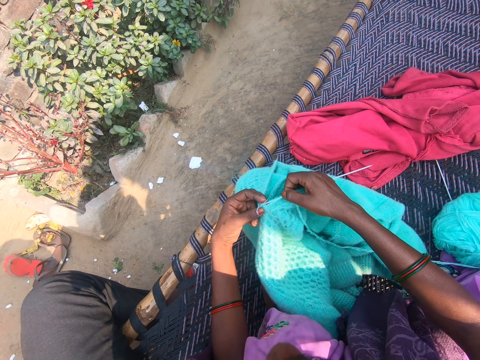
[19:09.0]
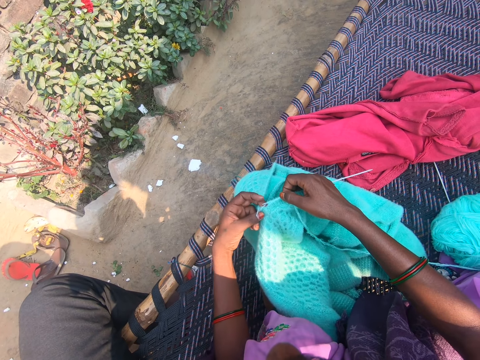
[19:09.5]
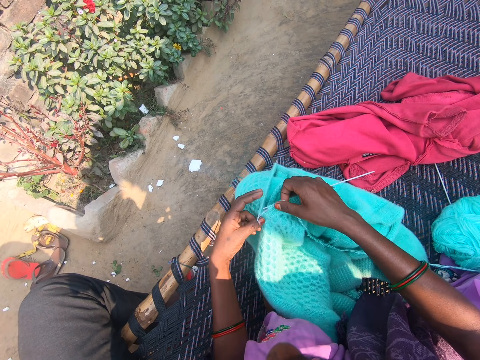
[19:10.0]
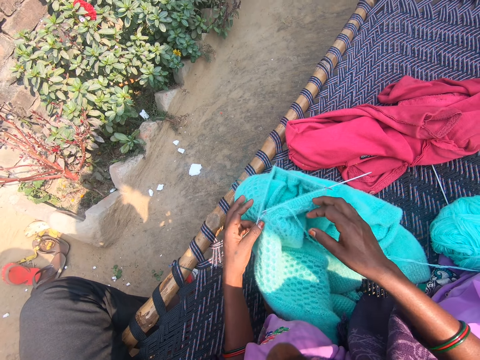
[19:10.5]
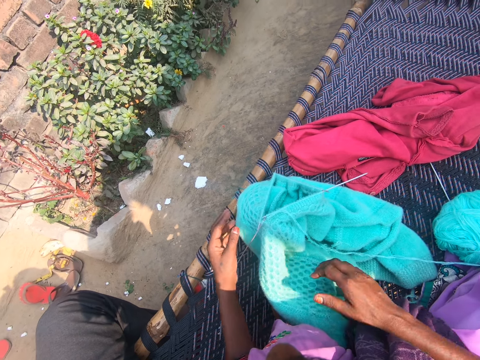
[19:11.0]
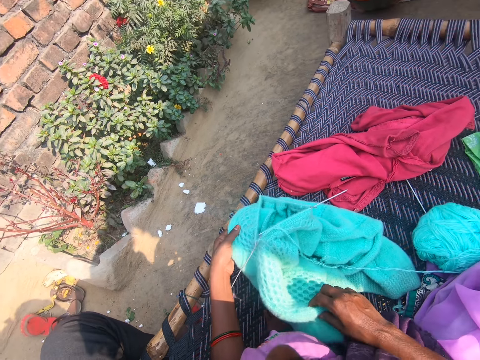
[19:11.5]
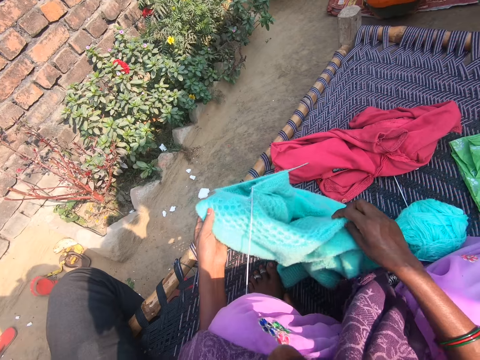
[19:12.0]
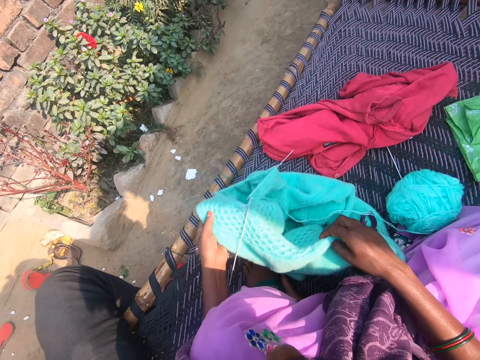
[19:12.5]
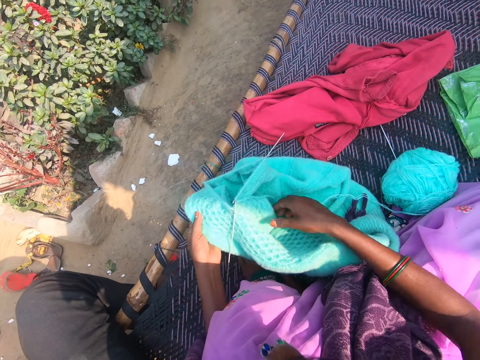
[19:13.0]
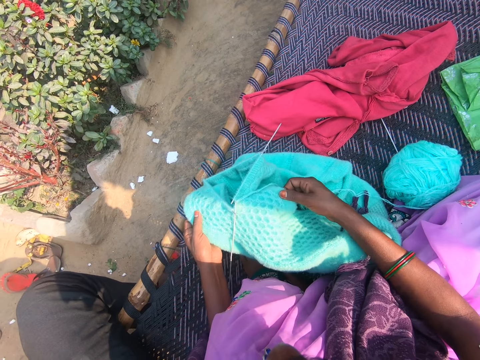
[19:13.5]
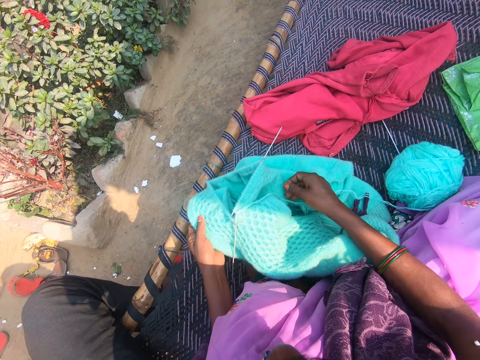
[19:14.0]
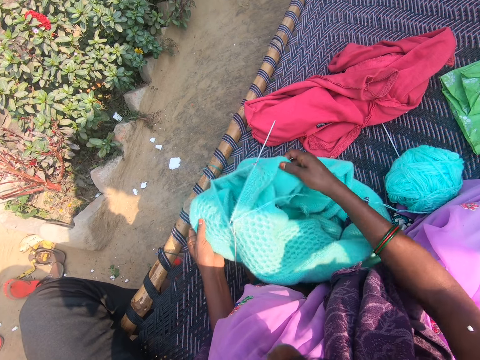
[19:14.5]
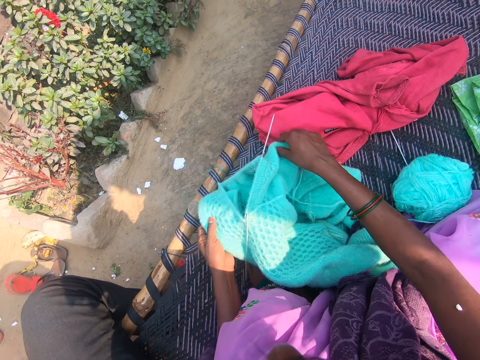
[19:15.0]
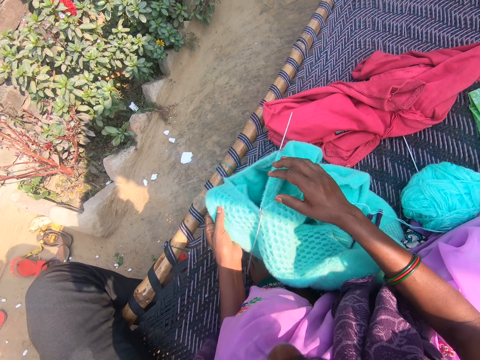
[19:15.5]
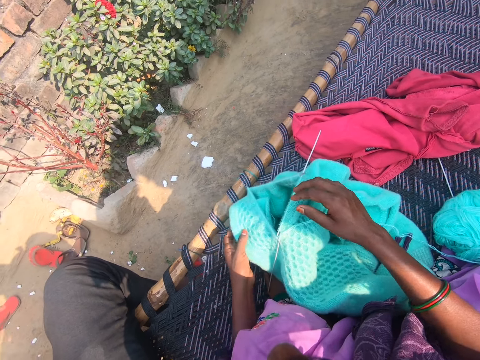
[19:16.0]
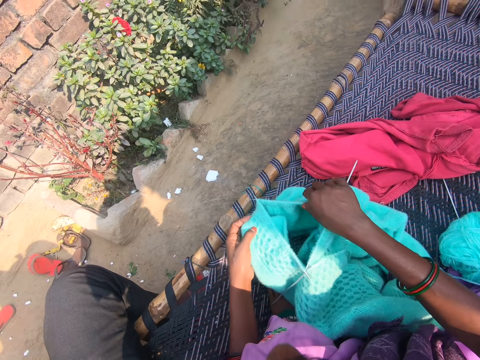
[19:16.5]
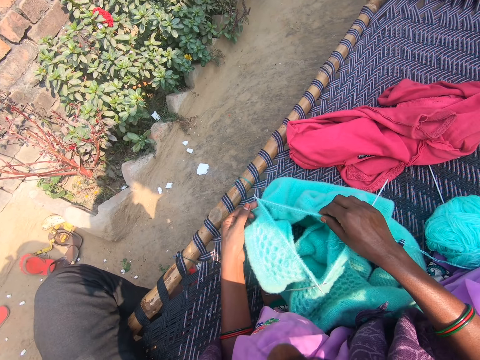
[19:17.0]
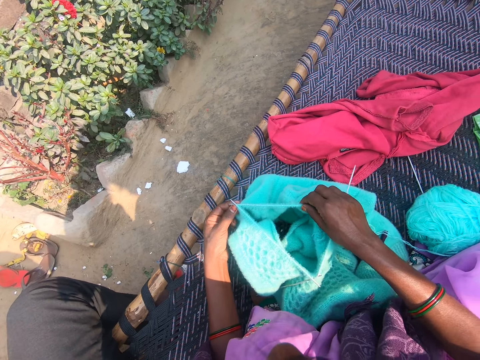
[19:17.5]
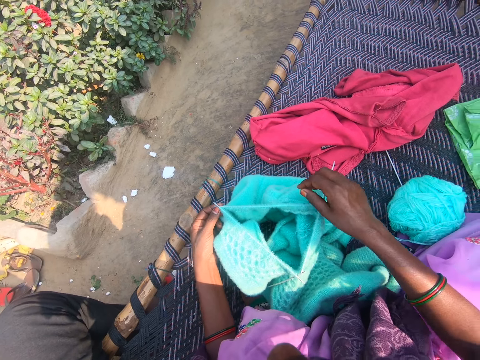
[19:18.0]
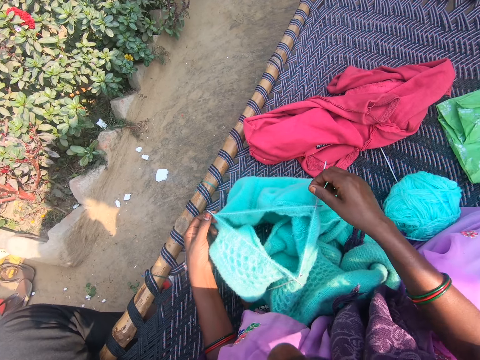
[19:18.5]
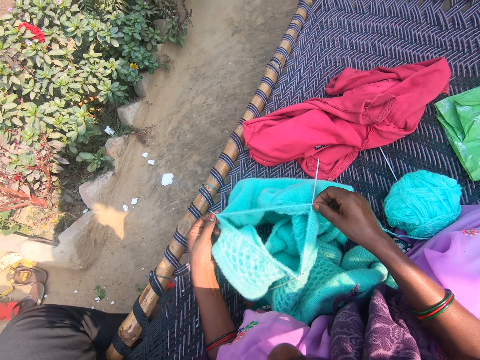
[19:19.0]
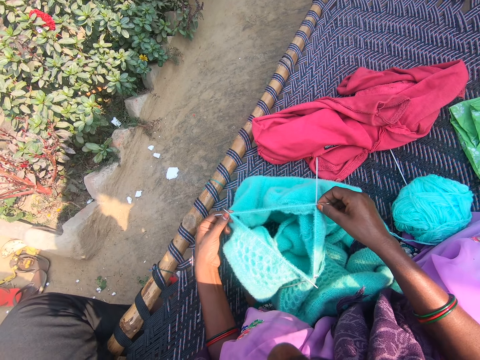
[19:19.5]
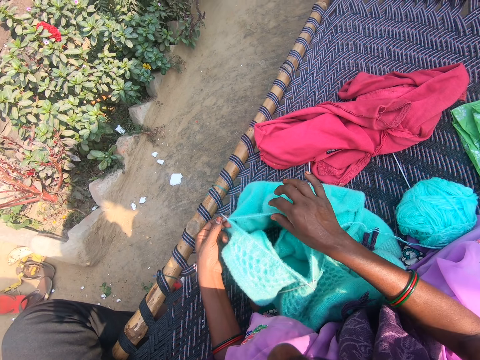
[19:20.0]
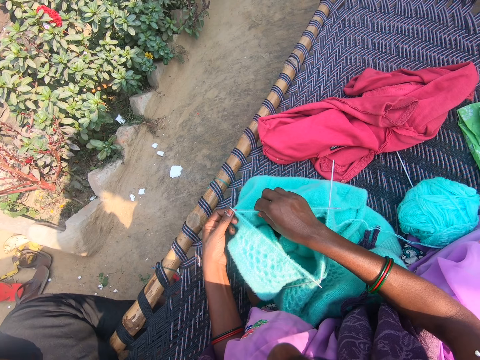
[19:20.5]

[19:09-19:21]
The camera wearer takes both hands off the sweater. They adjust the sweater with both hands. They make up the fabric.

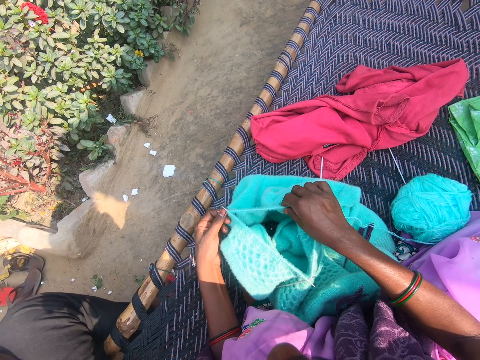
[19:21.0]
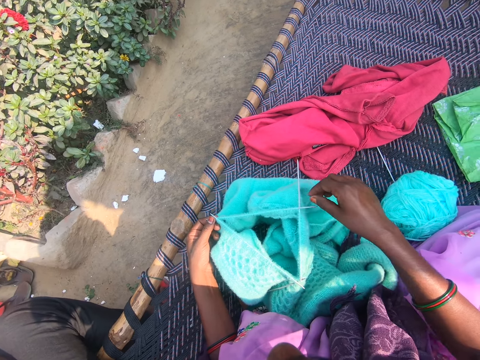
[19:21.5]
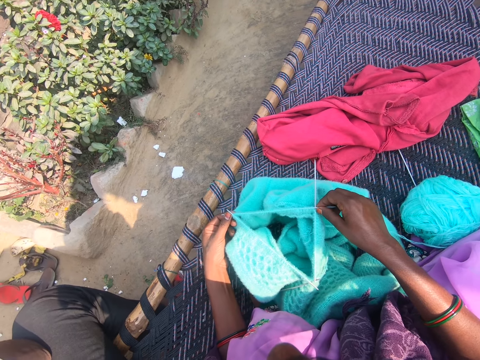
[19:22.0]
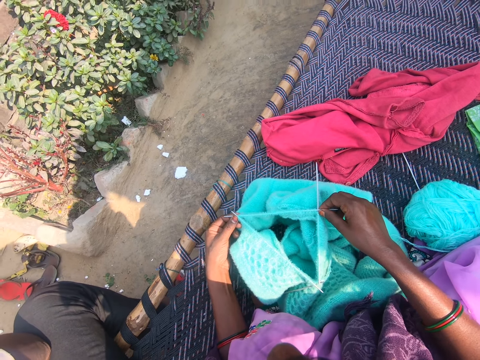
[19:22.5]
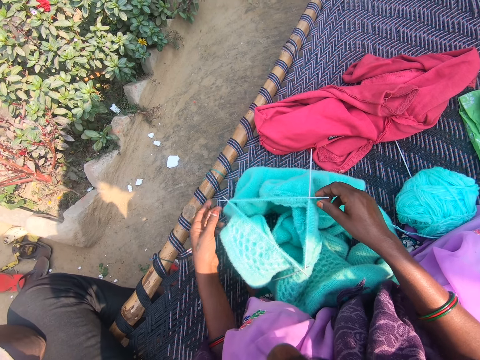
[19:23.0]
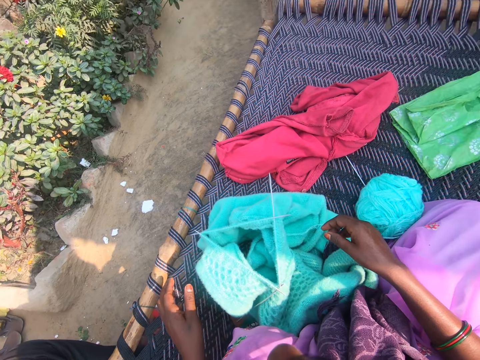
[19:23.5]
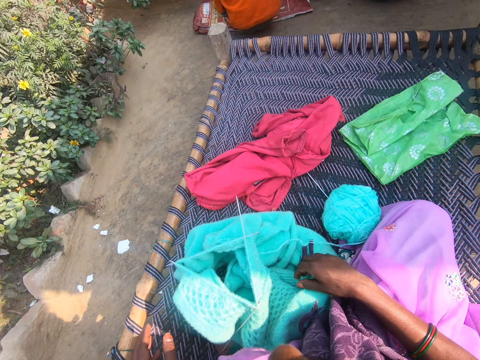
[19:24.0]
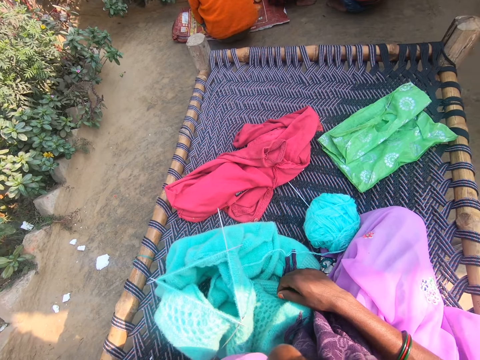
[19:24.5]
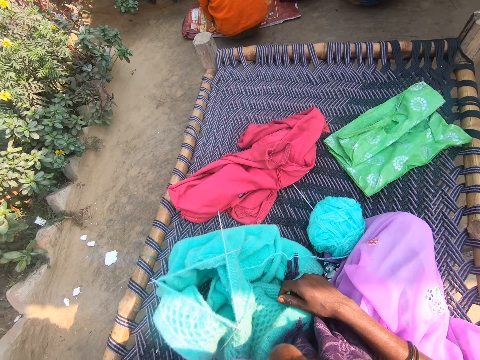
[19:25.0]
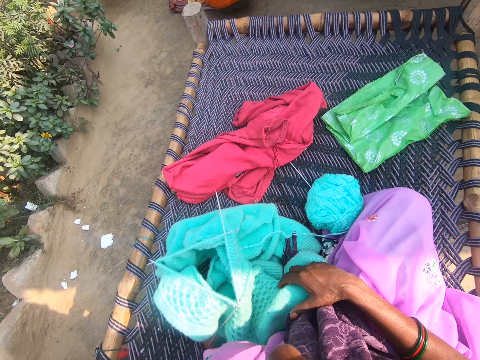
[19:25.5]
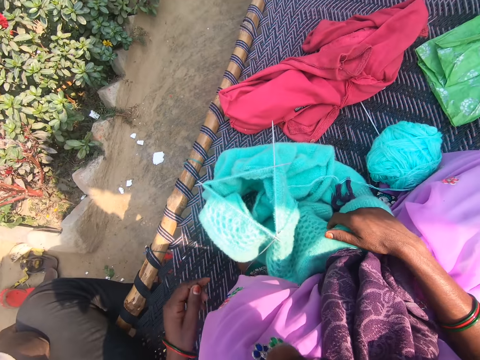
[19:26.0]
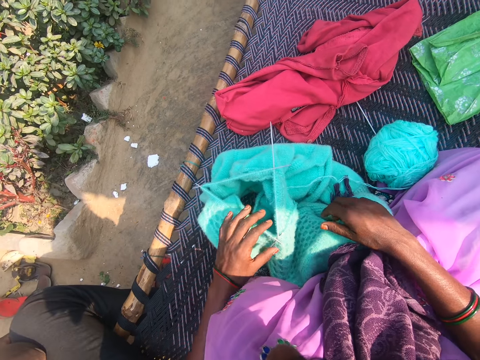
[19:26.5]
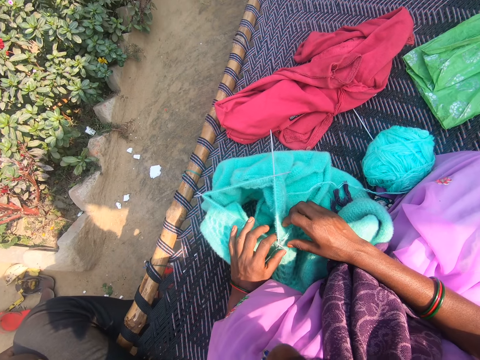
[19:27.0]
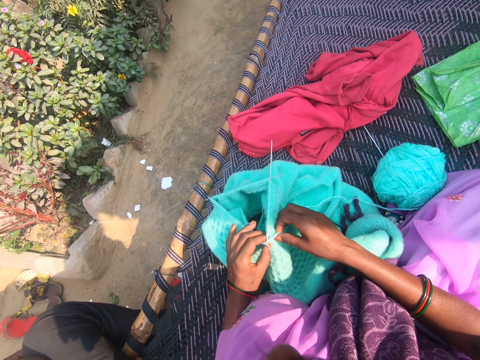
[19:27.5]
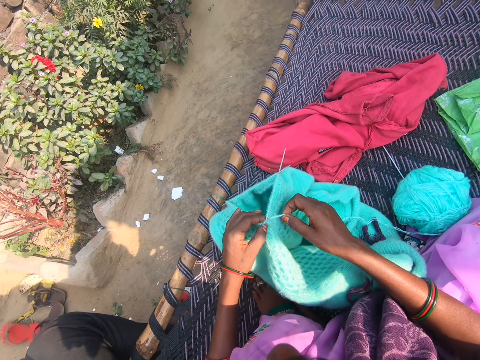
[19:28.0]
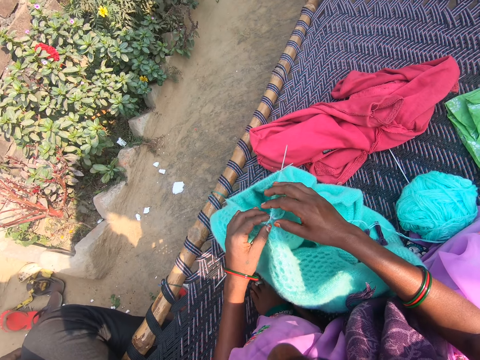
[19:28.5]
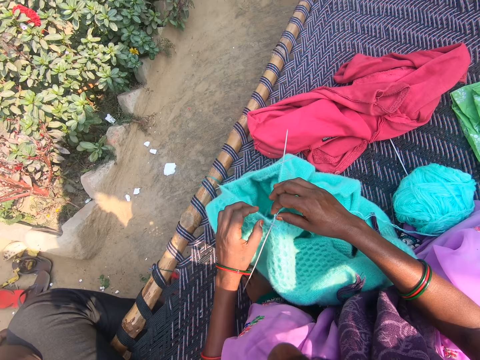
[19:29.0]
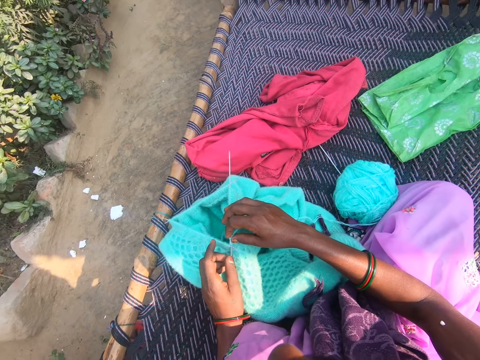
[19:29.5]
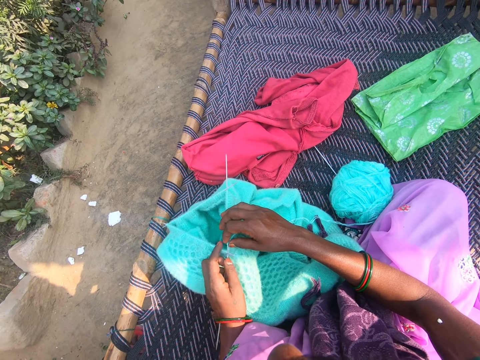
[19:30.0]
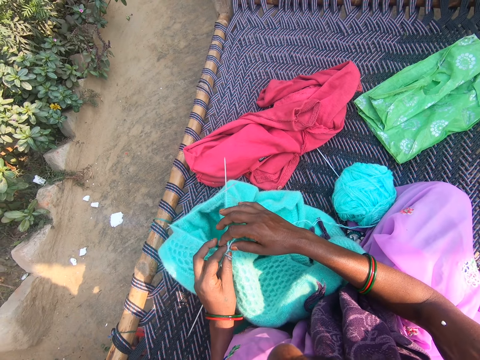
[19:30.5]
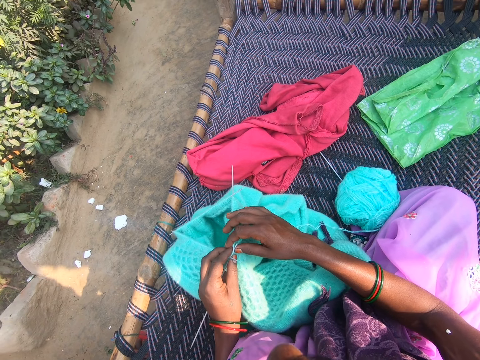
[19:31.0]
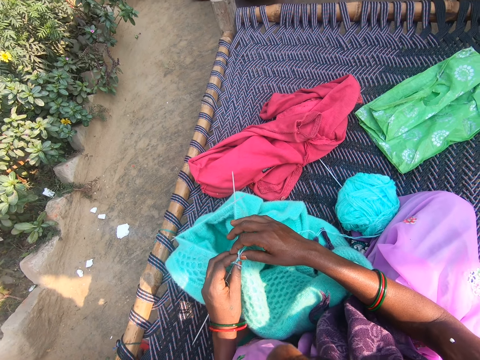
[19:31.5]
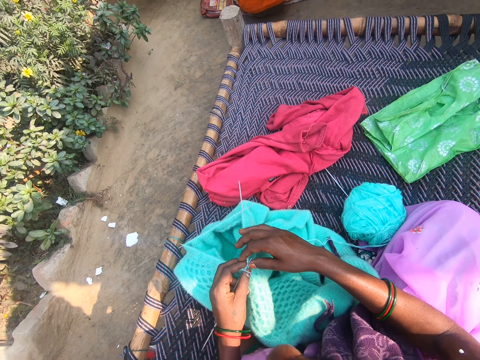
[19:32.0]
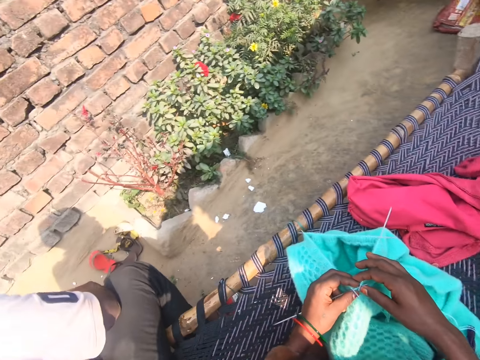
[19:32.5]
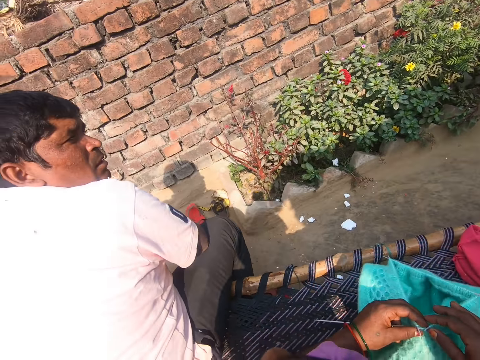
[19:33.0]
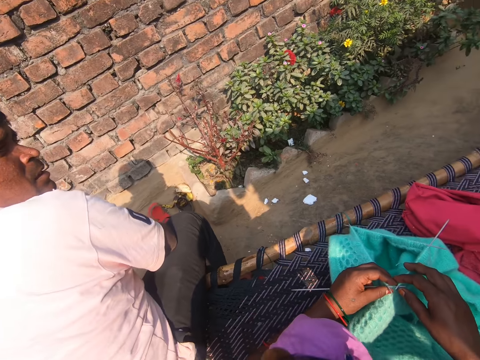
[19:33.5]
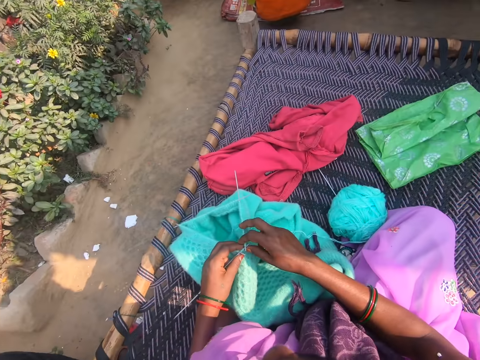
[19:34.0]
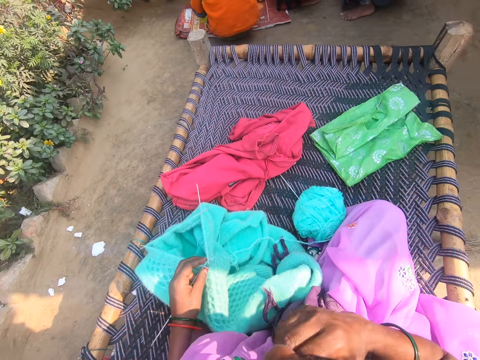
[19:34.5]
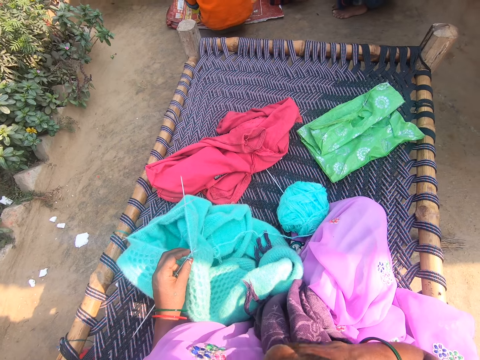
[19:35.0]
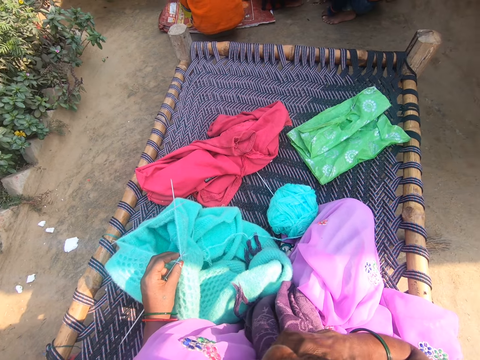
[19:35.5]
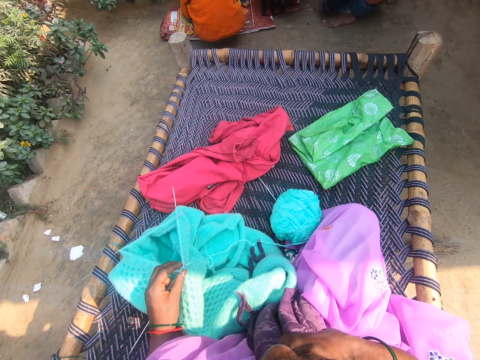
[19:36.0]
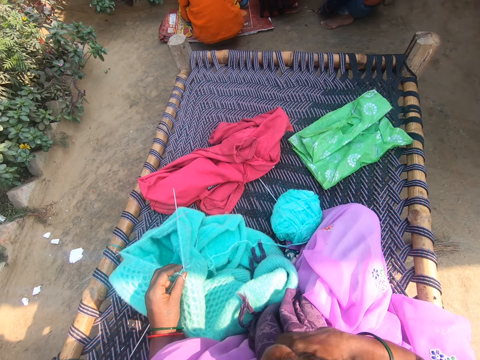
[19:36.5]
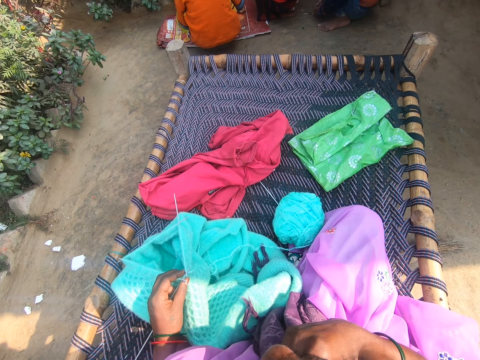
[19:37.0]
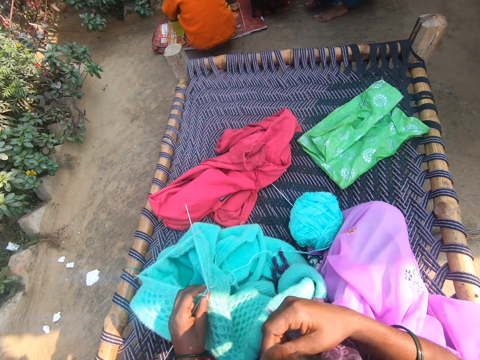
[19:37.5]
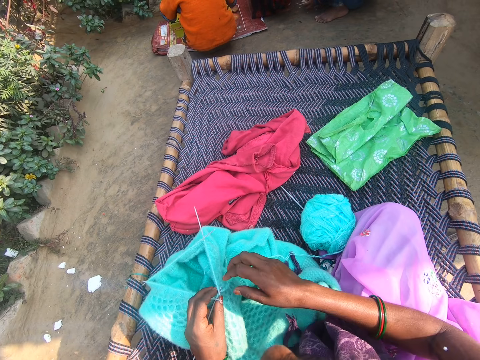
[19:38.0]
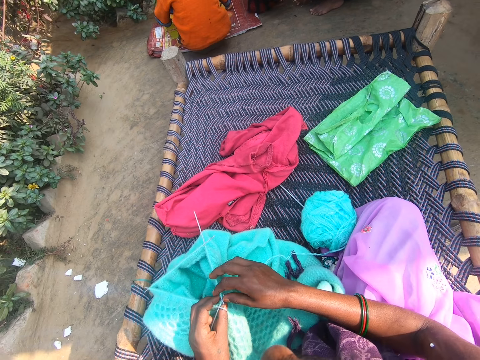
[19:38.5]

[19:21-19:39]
The camera wearer takes both hands off the sweater. She touches her nose with her right hand.
